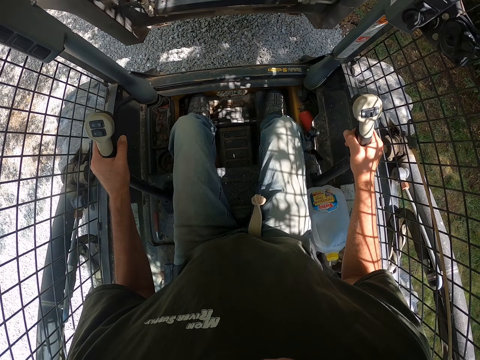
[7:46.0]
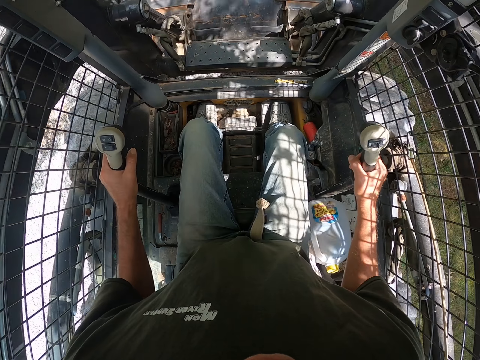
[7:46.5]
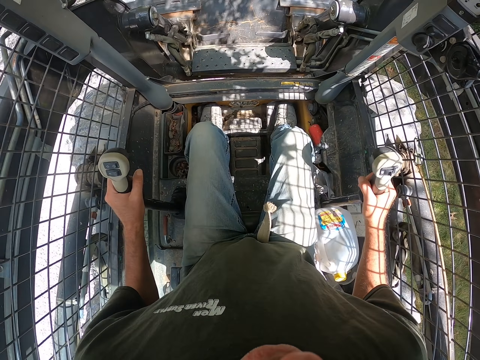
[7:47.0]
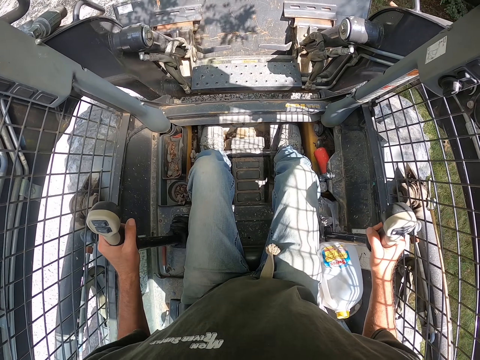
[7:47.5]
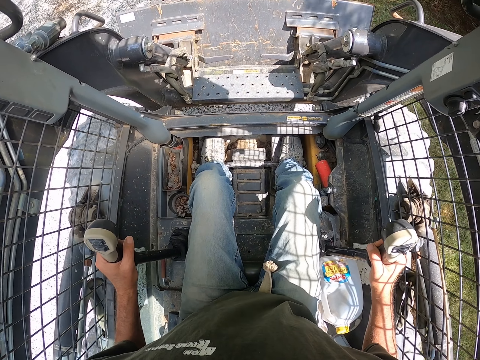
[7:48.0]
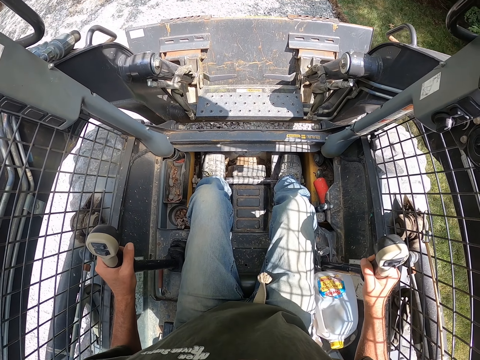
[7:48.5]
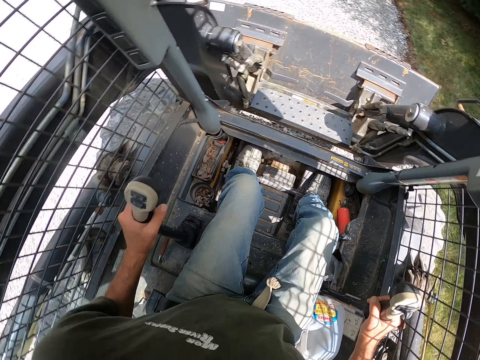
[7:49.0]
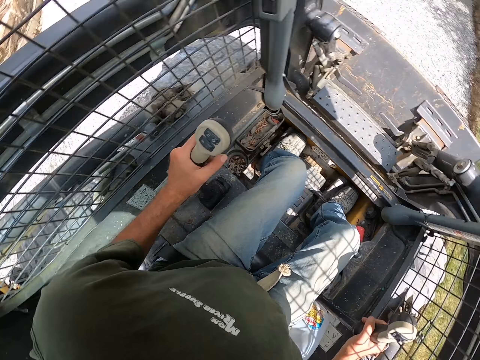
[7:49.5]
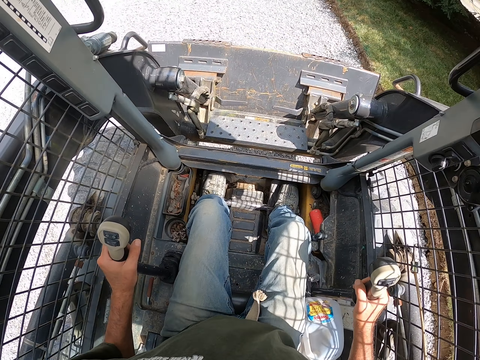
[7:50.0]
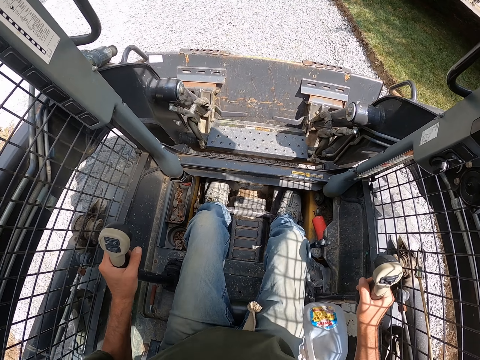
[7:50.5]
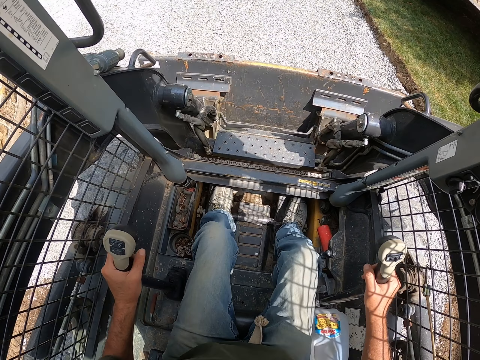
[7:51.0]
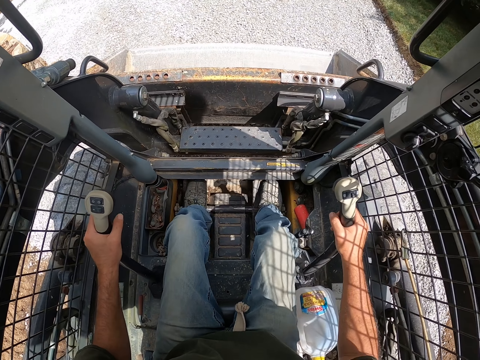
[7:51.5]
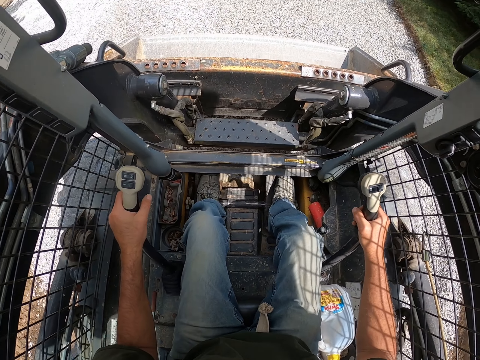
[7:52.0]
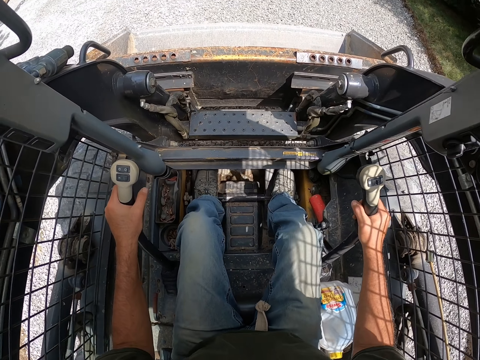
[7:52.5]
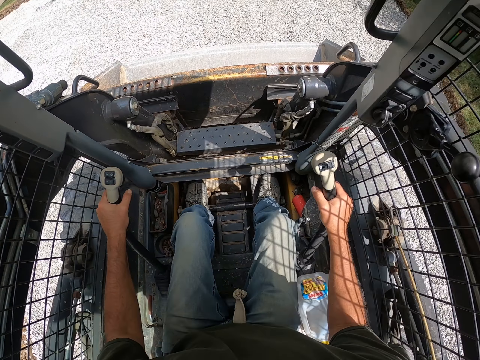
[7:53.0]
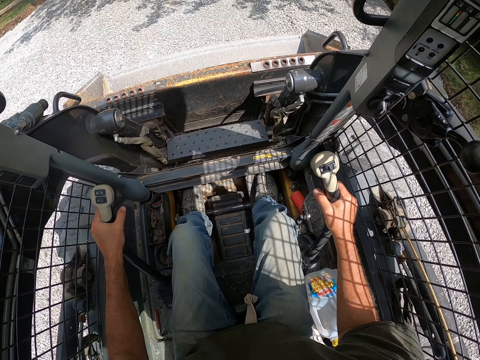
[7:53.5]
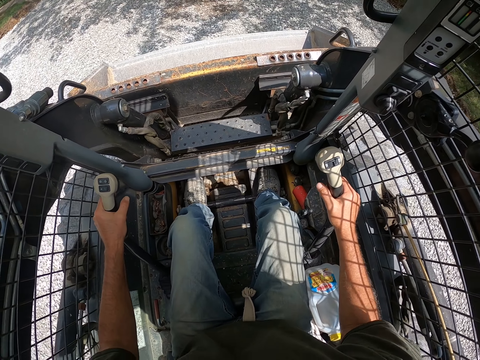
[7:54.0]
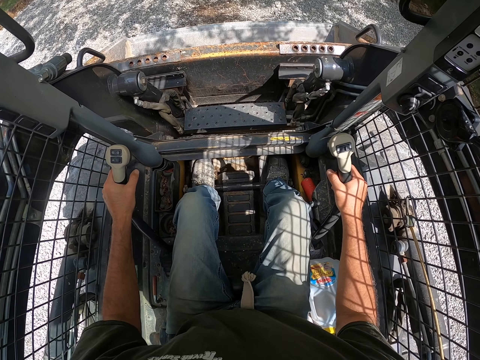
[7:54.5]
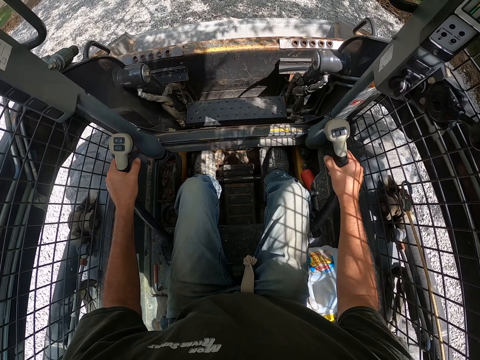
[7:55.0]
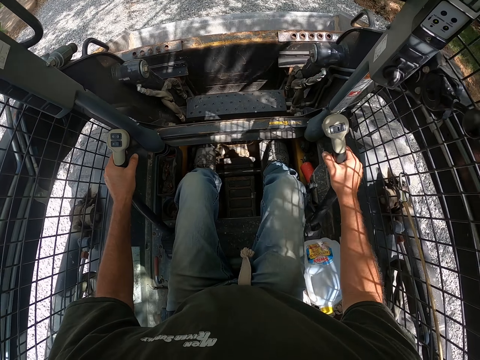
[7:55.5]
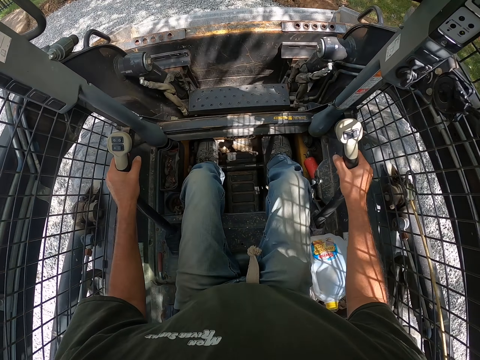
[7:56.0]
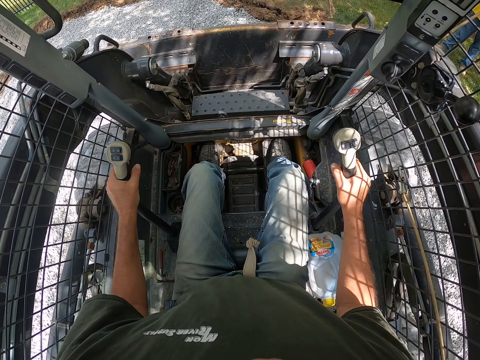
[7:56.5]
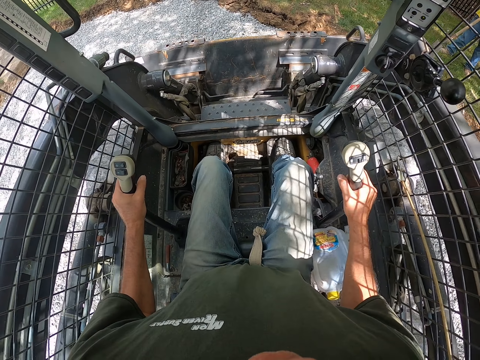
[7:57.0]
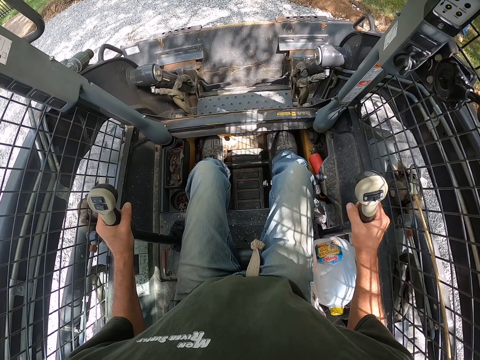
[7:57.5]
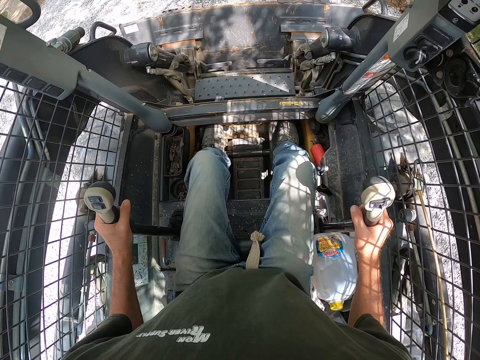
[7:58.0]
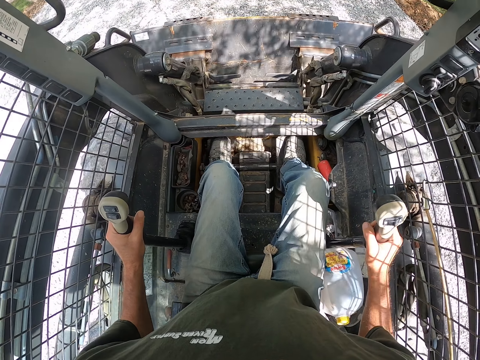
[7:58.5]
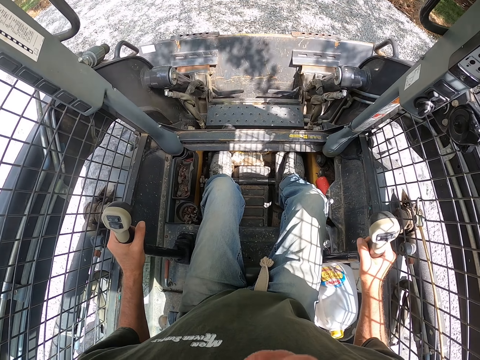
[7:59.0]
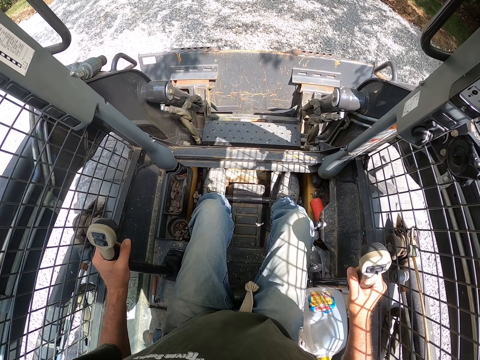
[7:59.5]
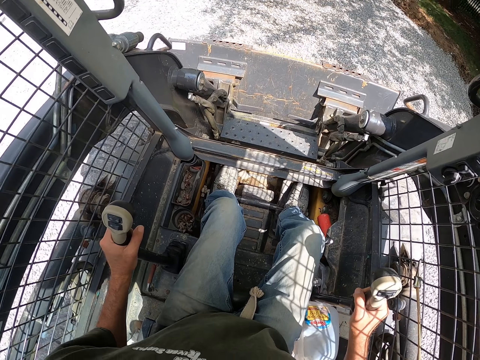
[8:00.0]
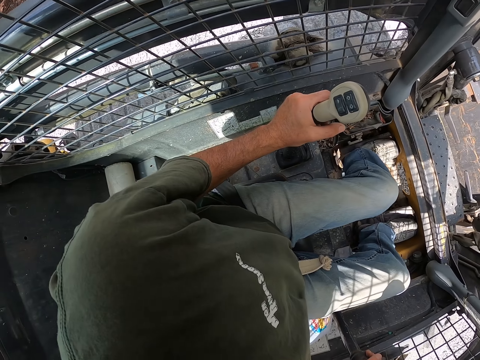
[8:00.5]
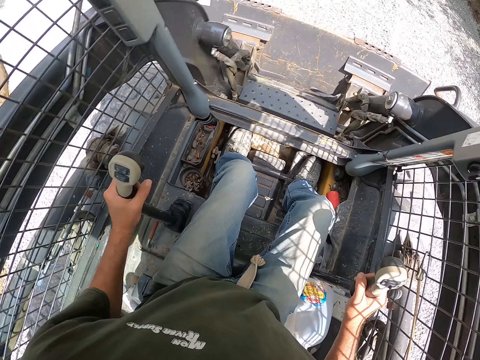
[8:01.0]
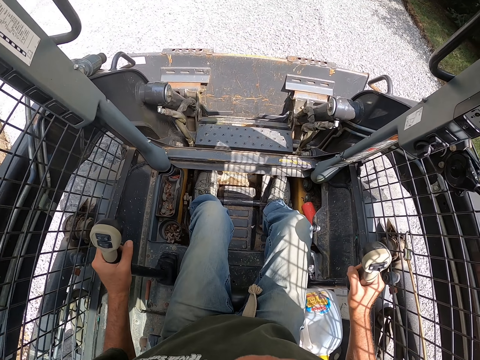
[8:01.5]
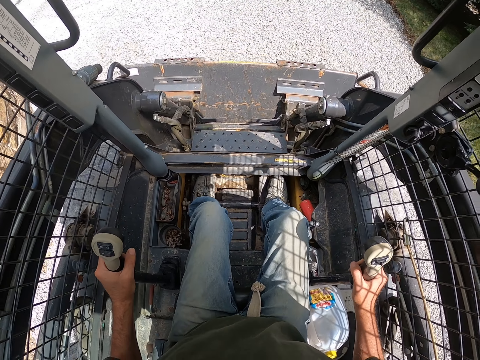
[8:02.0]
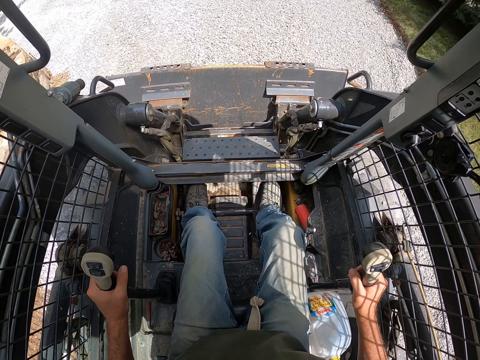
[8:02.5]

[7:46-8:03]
The camera wearer drives the truck or skid steer backwards. They level the gravel with the skid steer. They look around the compound. They drive the truck. They level the gravel on the ground with the skid steer.

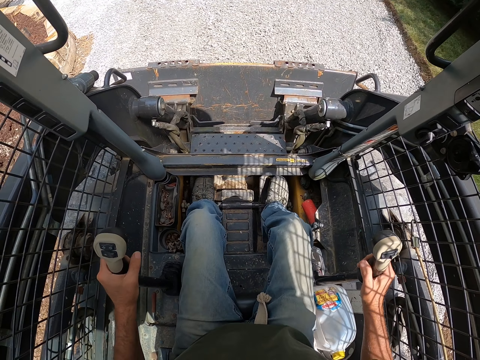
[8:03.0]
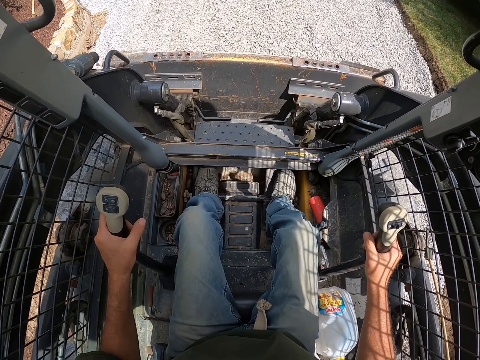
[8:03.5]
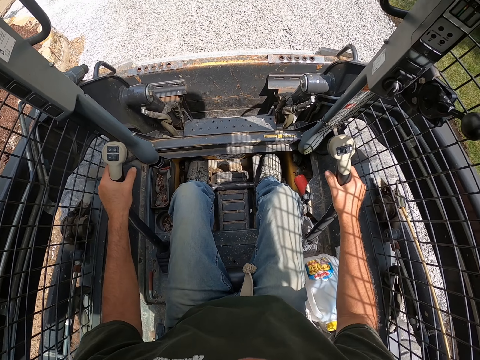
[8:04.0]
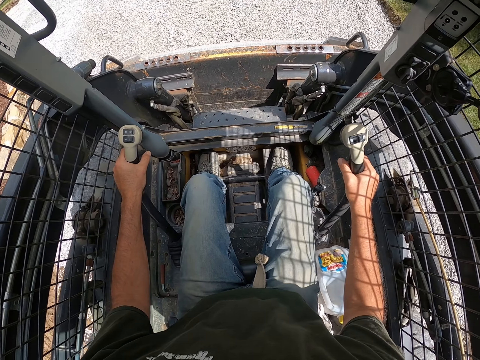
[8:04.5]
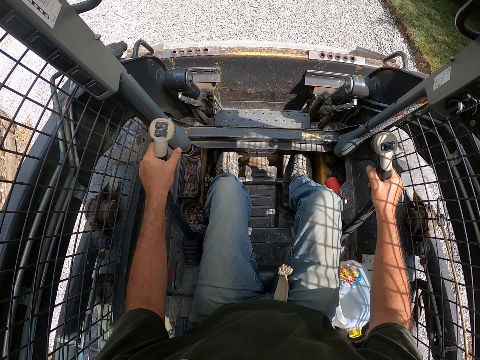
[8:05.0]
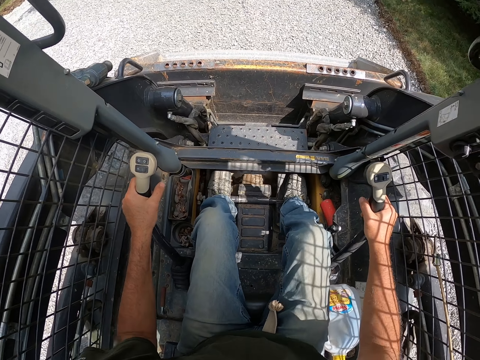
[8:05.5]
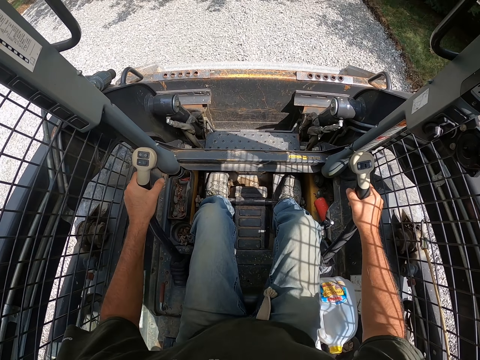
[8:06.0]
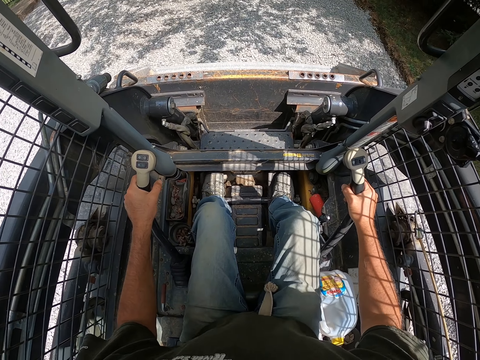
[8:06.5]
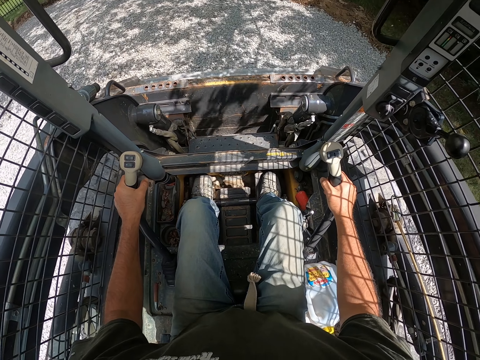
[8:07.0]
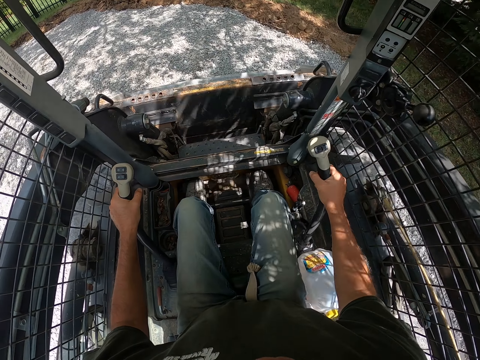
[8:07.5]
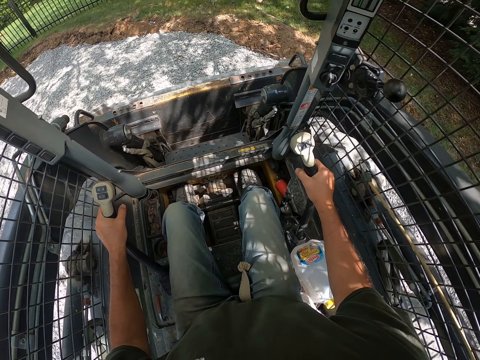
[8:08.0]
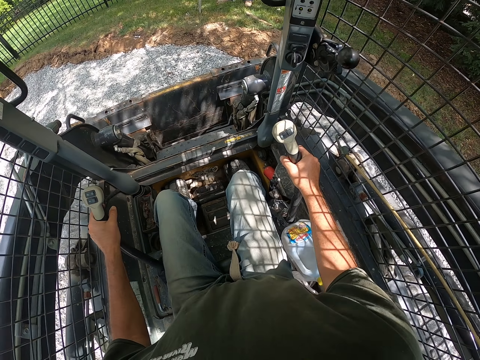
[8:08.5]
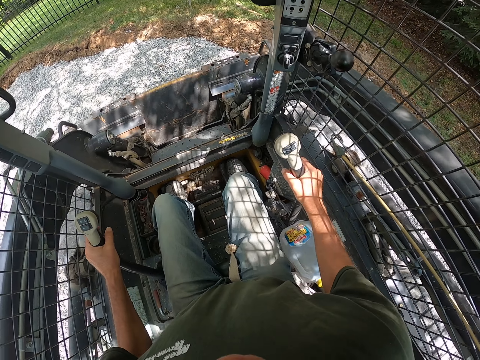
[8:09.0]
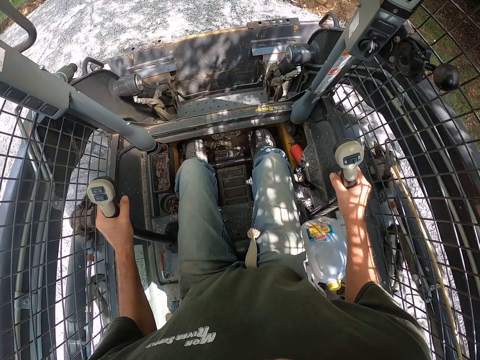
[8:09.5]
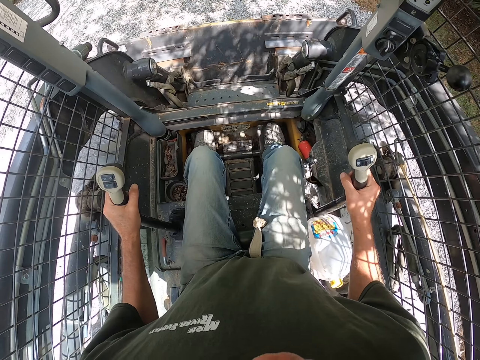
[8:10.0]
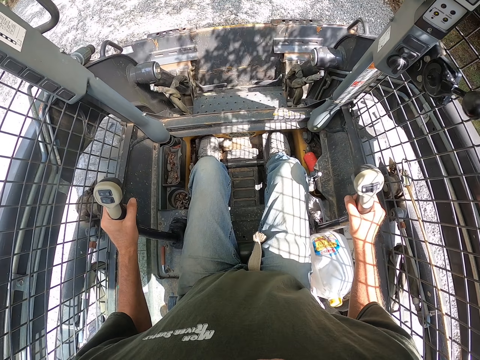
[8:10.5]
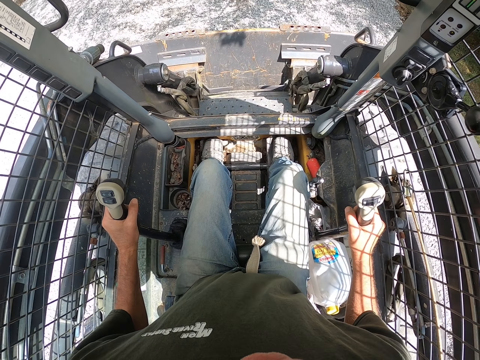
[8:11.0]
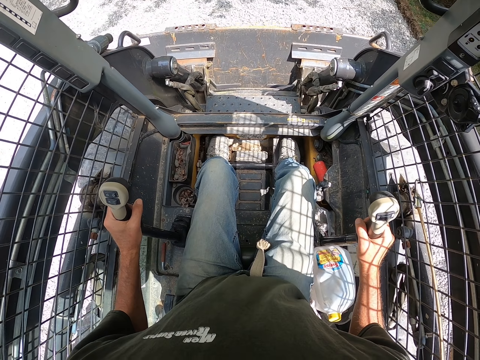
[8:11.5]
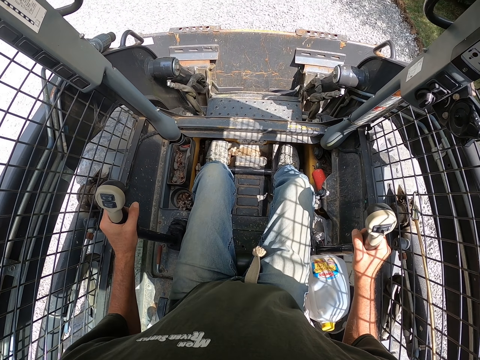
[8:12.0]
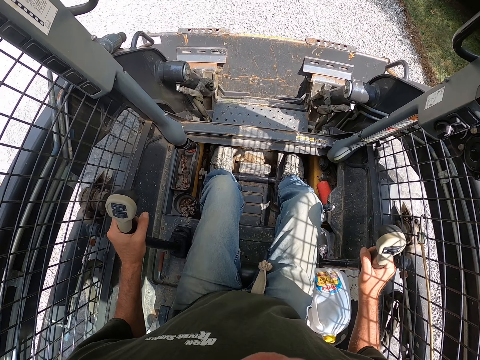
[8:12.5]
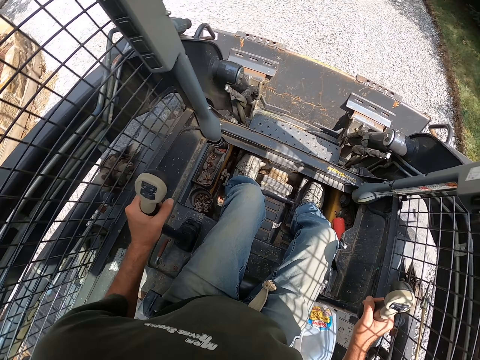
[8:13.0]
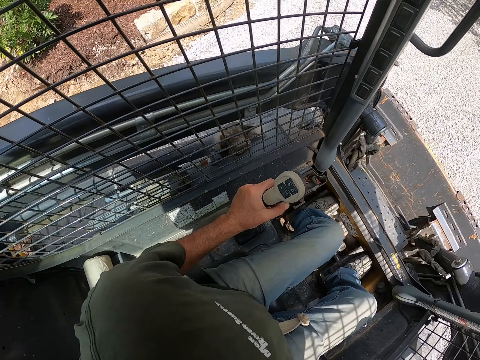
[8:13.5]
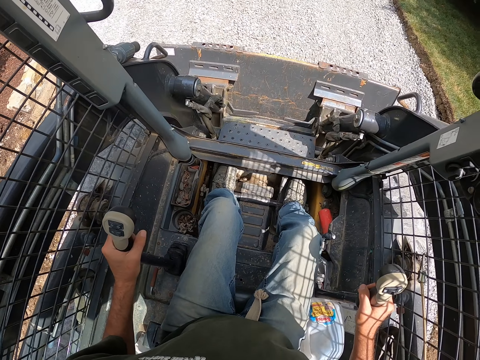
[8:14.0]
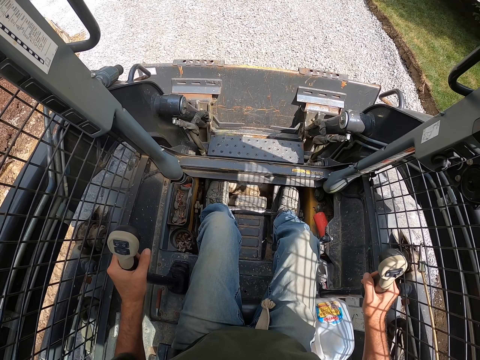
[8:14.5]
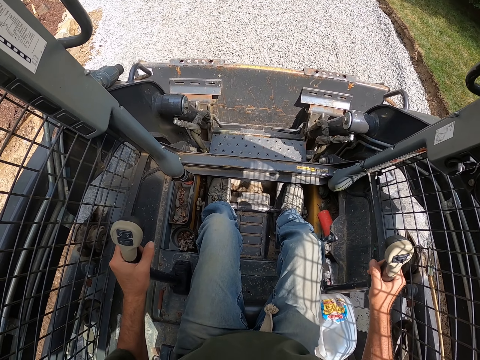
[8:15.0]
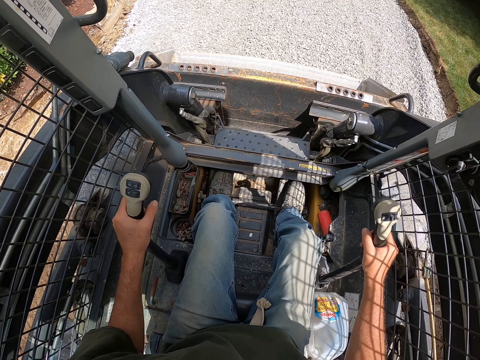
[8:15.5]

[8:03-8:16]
The camera wearer scoops the gravel with the truck or skid steer. They drive the truck forward. They pour the gravel on the ground. They drive the truck backwards. They level the gravel with the skid steer. They move backwards with the truck.
